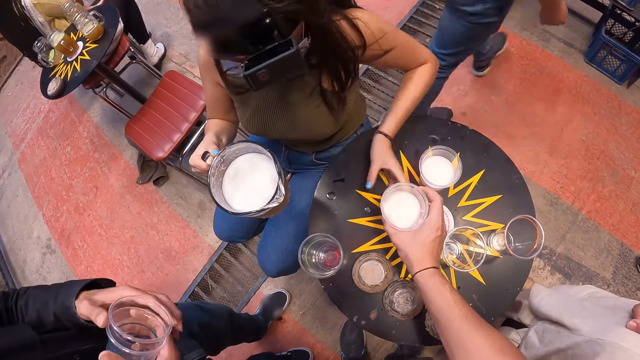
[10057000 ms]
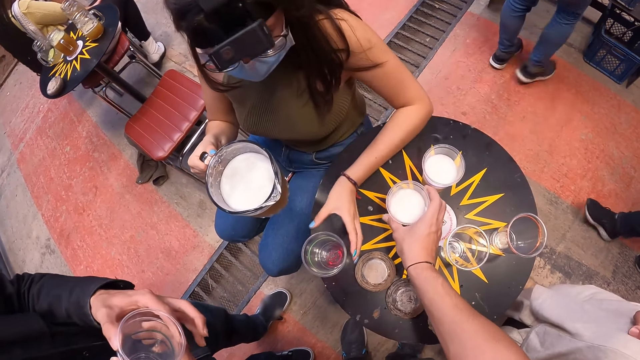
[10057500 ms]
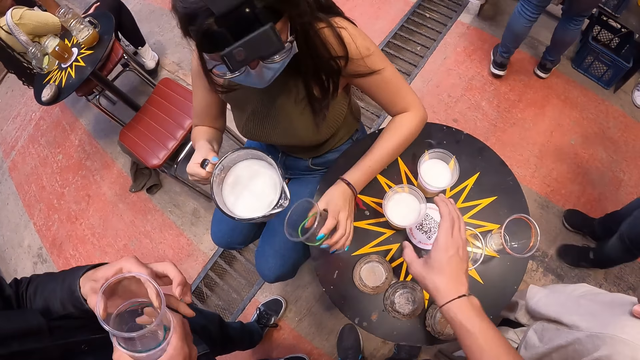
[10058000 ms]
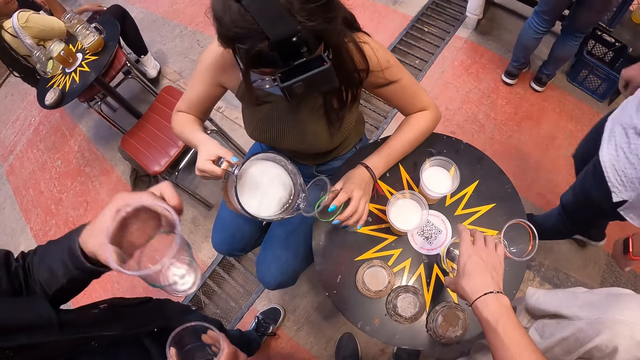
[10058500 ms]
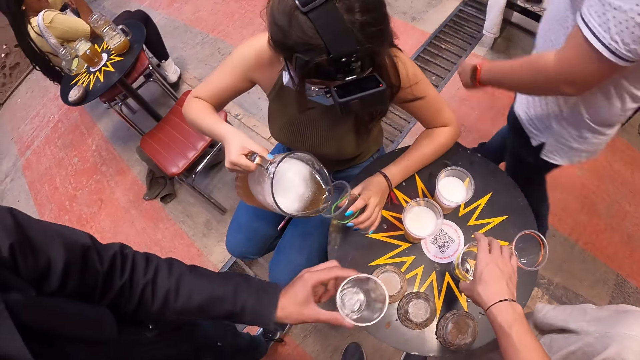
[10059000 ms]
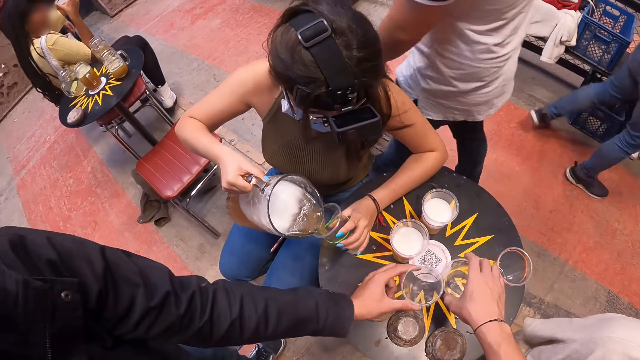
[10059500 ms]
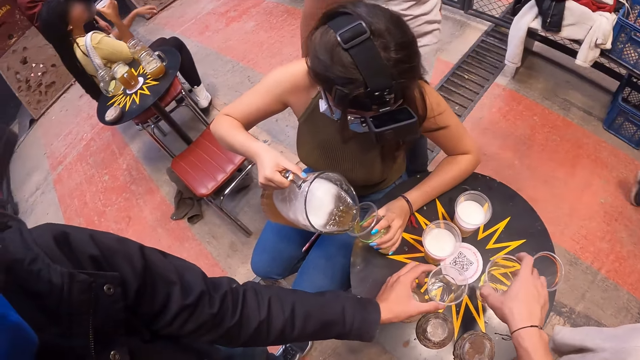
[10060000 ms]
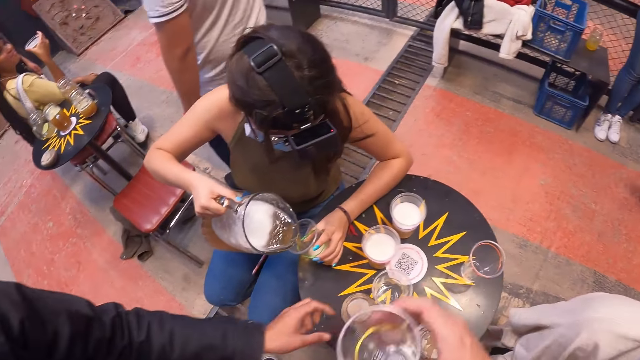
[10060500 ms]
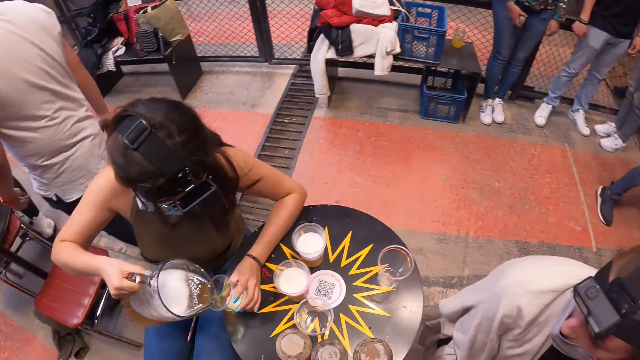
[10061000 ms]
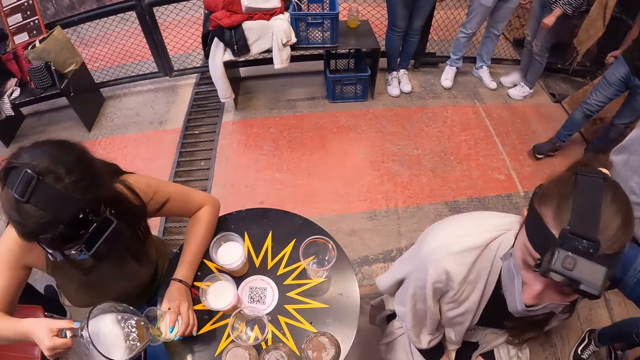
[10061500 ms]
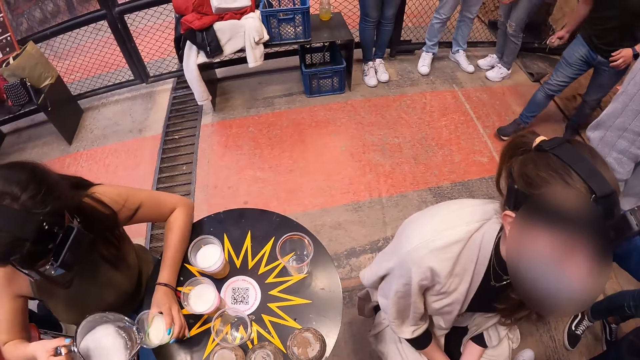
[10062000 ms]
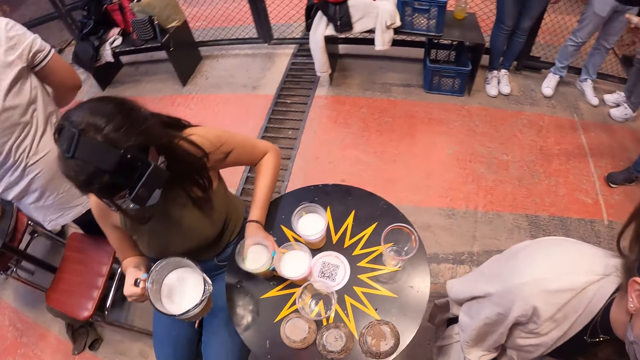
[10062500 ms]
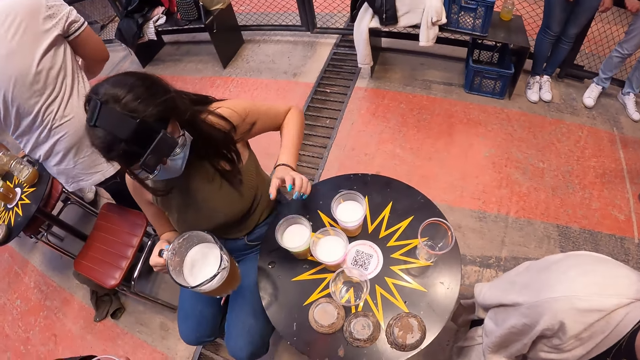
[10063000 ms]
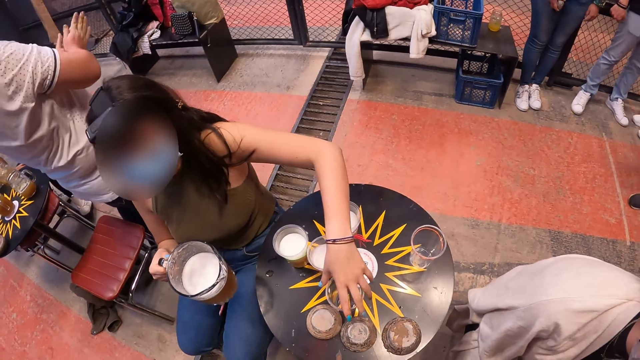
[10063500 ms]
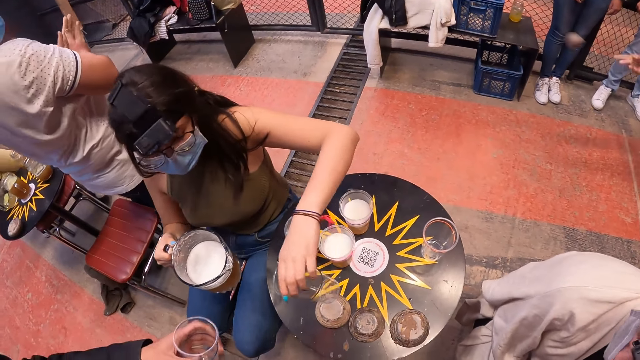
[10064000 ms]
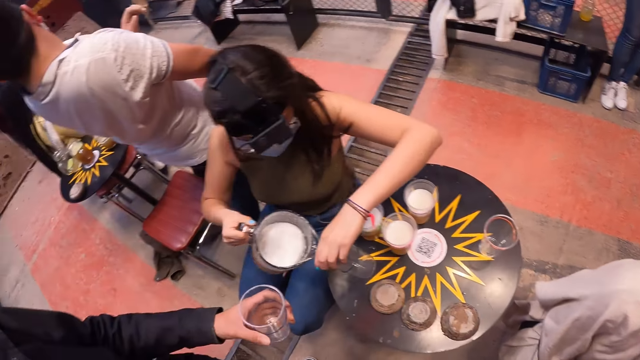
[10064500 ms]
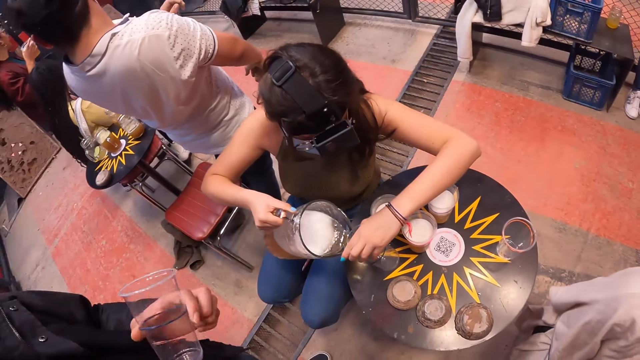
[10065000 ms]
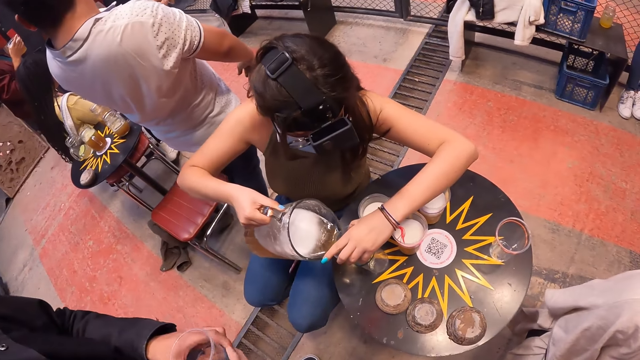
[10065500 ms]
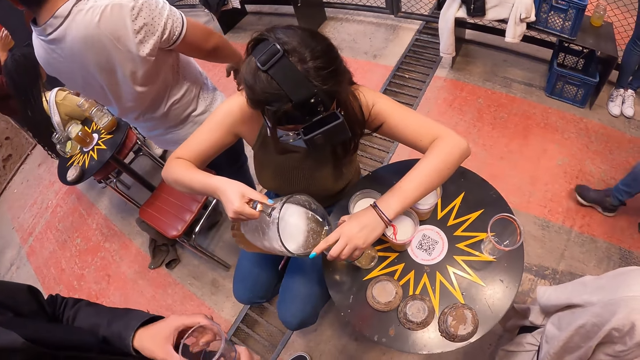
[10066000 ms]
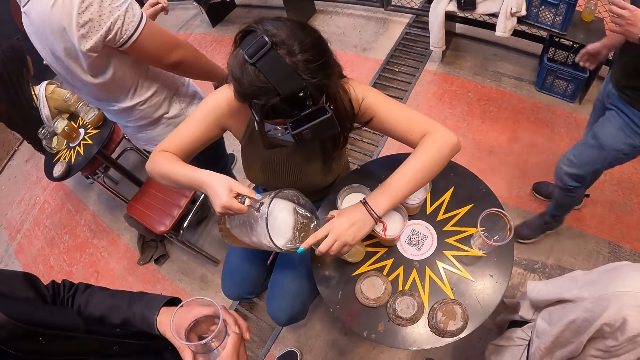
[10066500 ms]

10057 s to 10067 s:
The camera wearer drops a plastic cup with drink on the table with his right hand. The girl picks a plastic cup from the table with her left hand. A guy drops a plastic cup on the table with his left hand. The girl pours drink from the jug of drinks with her right hand into a plastic cup in her left hand. She picks a plastic cup from the table with her left hand. She pours drink from the jug of drinks with her right hand into a plastic cup in her left hand.

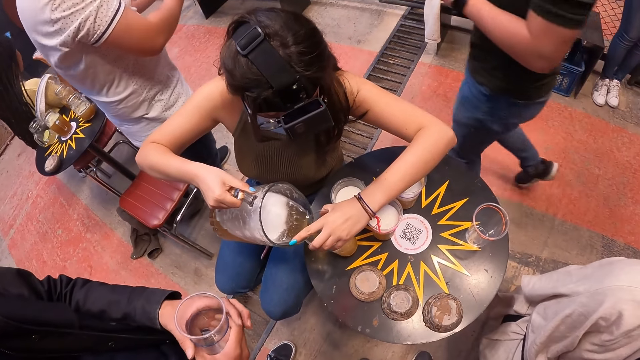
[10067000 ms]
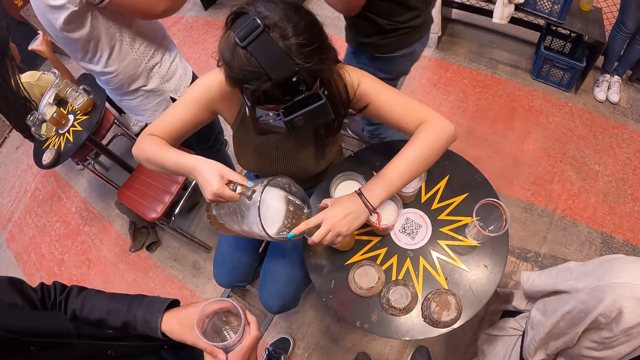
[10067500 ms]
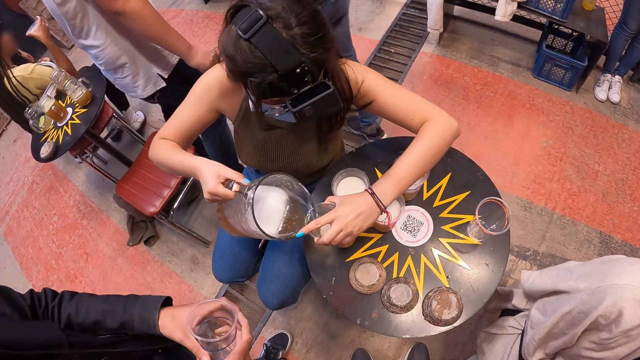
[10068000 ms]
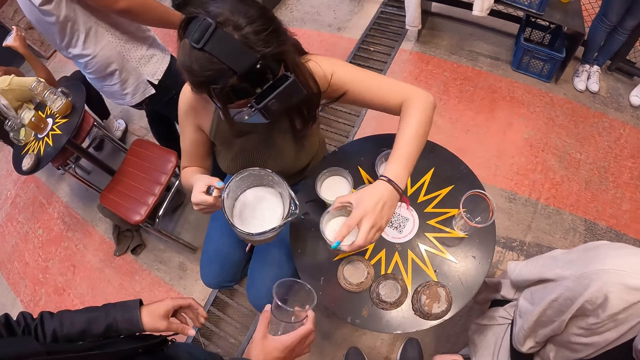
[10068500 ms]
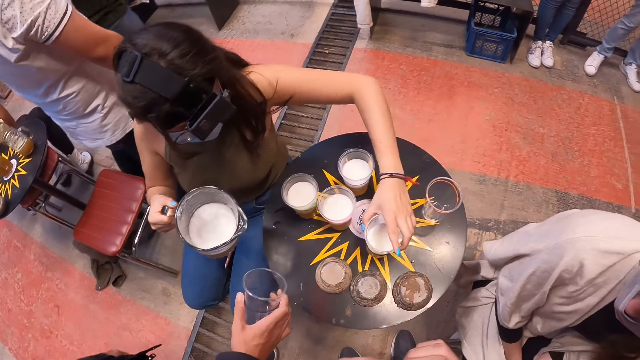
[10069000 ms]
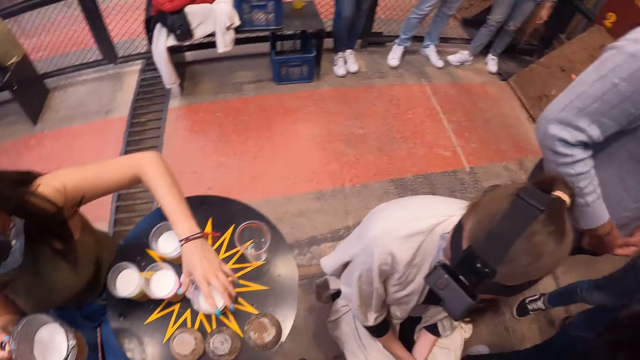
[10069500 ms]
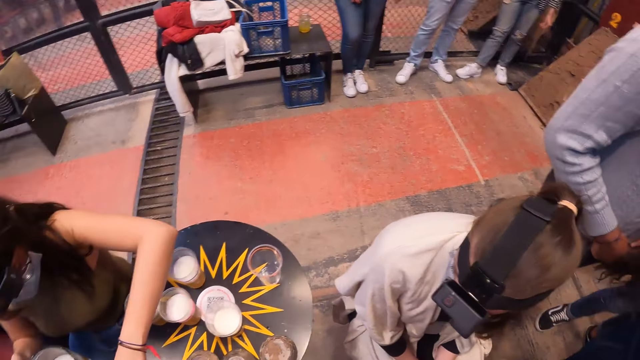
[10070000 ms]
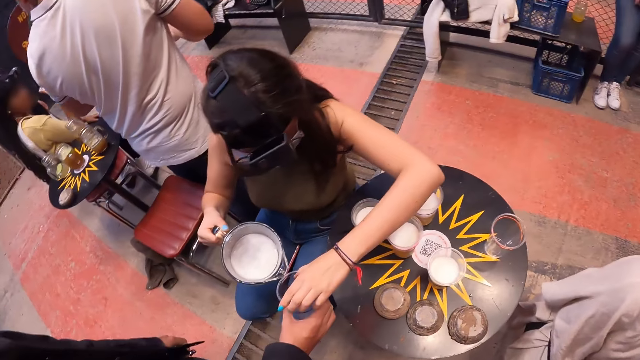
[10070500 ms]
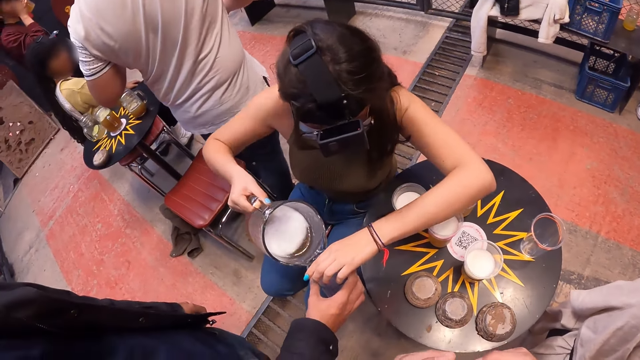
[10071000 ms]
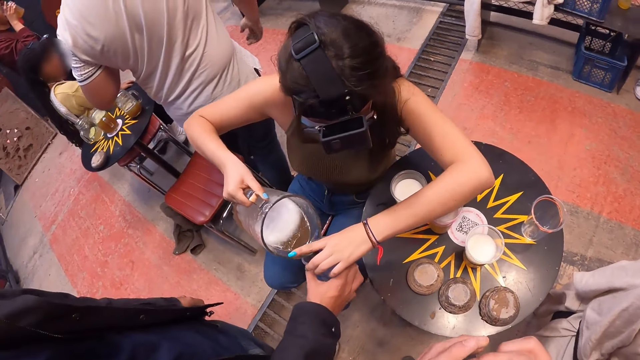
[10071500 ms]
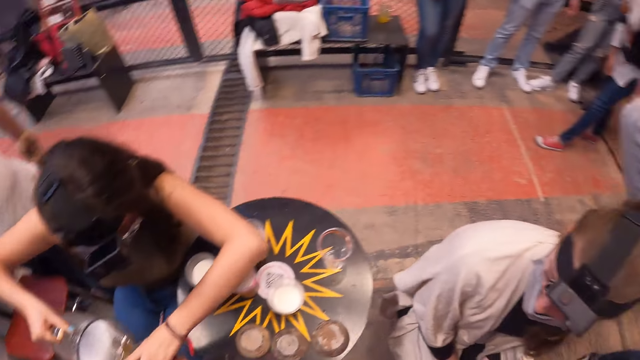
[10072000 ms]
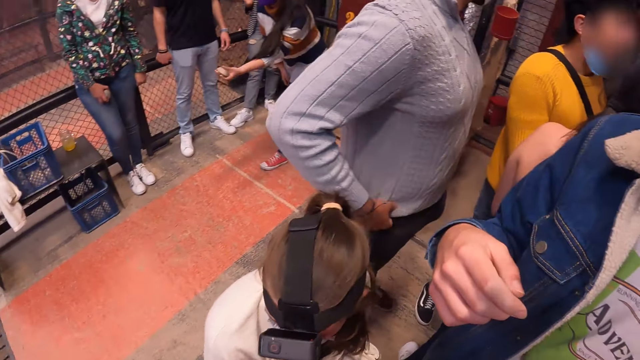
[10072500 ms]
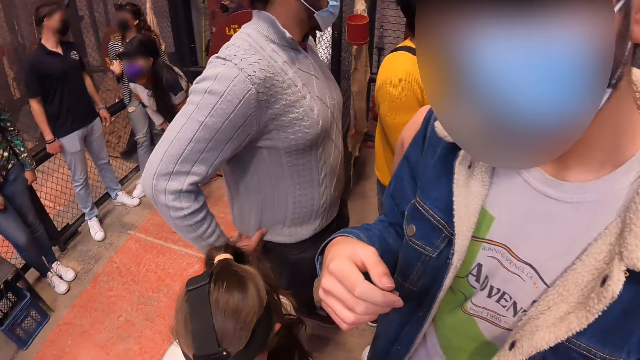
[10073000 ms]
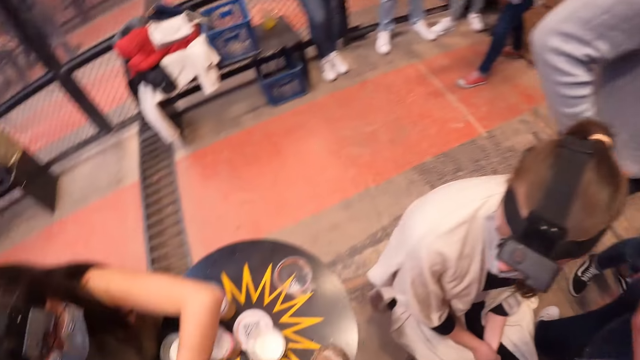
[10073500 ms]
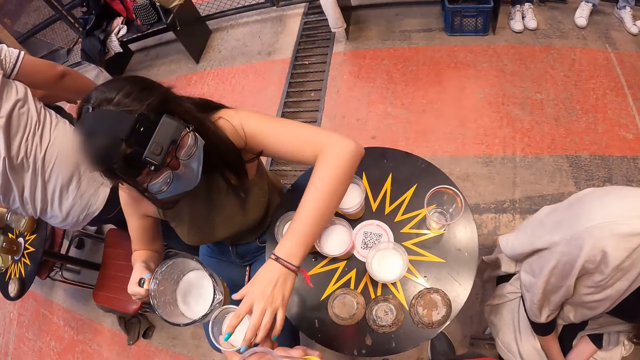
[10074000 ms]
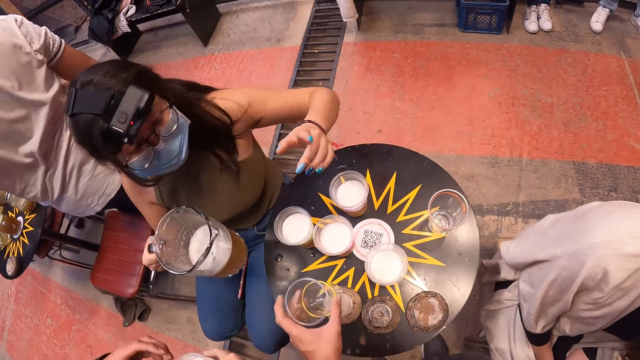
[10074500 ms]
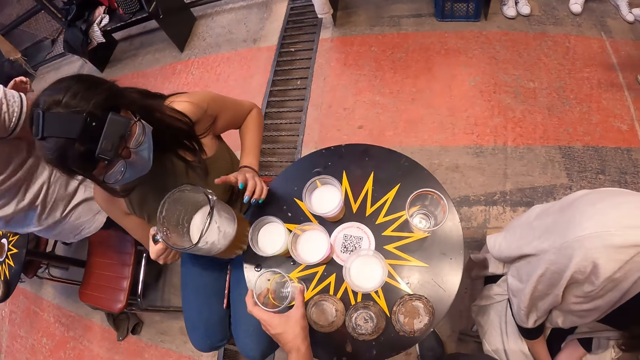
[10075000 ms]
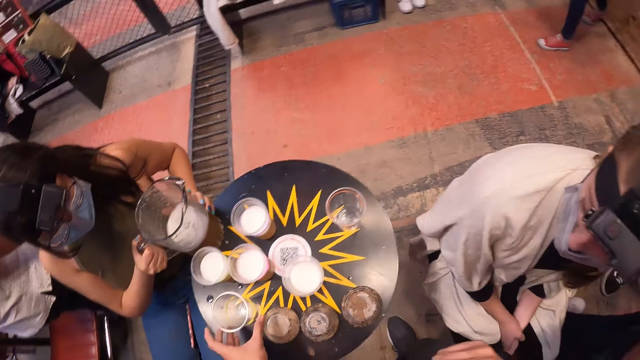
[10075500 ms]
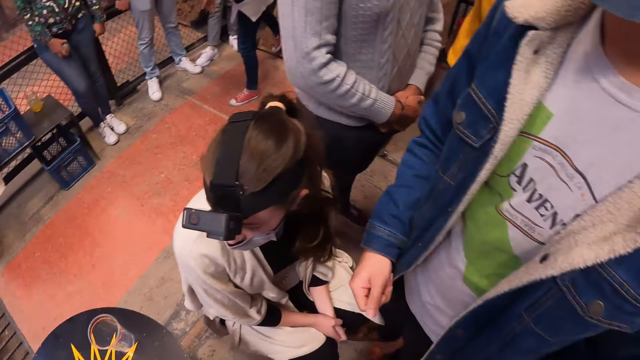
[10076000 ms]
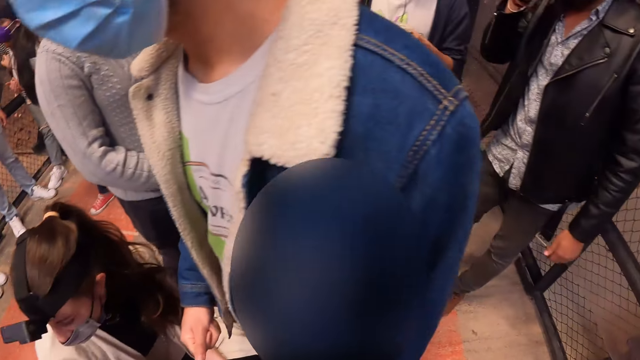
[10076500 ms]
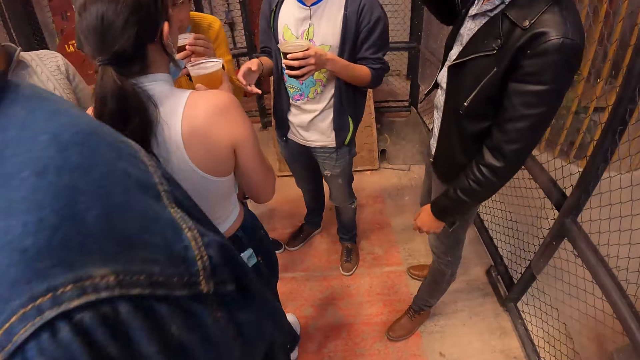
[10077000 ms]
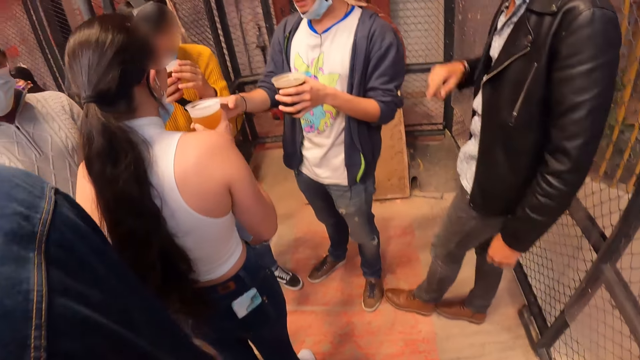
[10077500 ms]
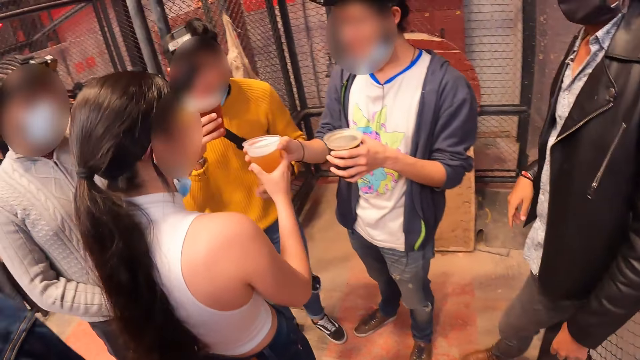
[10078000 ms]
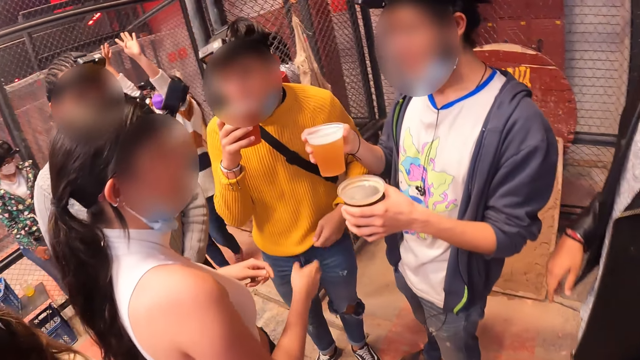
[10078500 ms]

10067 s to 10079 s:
The girl drops a plastic cup with drink on the table with her left hand. A guy passes a plastic cup to the girl with his right hand. The camera wearer stares around the room. The girl pours drink from the jug of drinks with her right hand into a plastic cup in her left hand. The camera wearer turns right to another guy. He drops a plastic cup on the table with his left hand. He turns right. He walks around the room.
